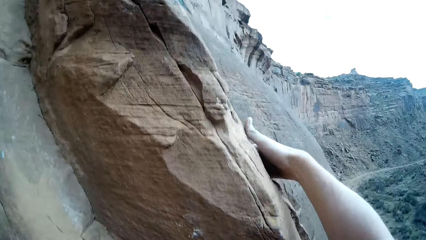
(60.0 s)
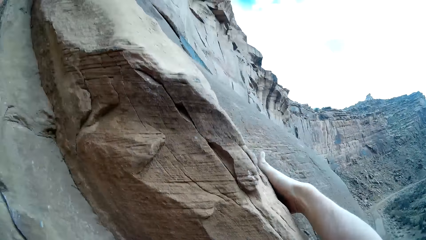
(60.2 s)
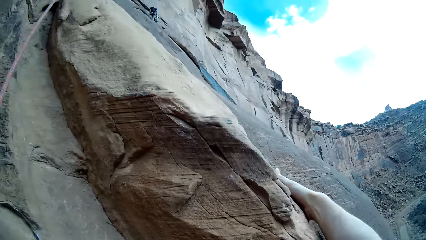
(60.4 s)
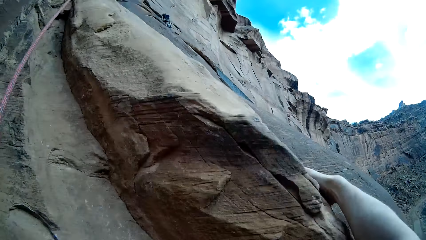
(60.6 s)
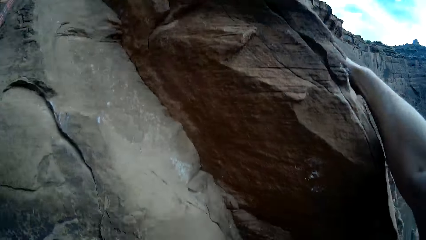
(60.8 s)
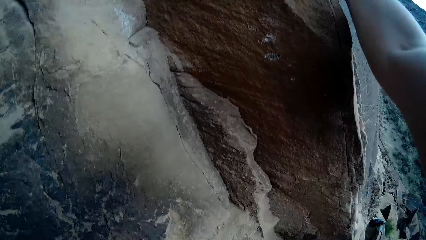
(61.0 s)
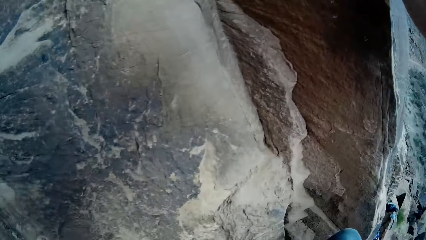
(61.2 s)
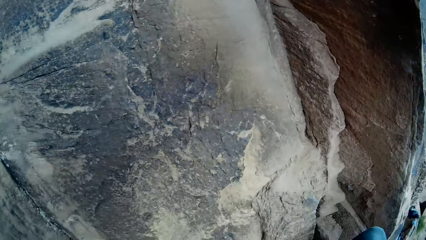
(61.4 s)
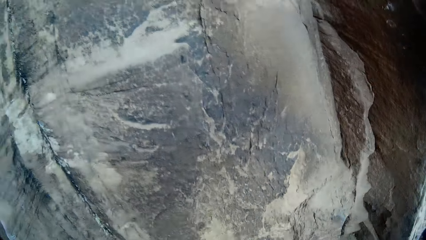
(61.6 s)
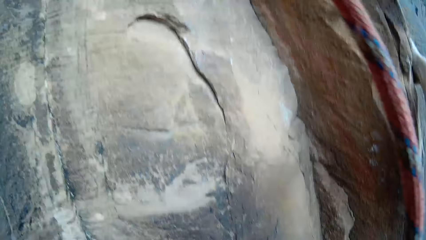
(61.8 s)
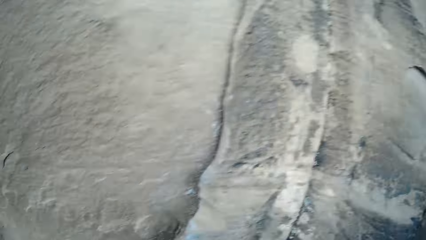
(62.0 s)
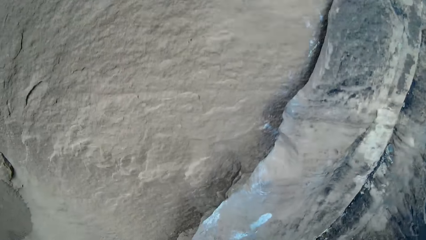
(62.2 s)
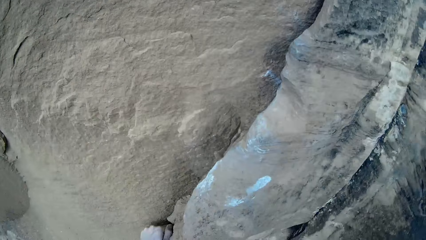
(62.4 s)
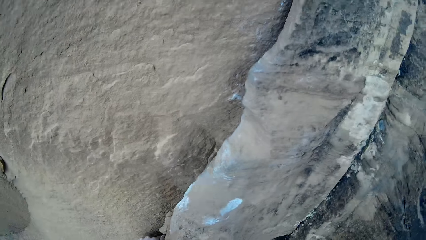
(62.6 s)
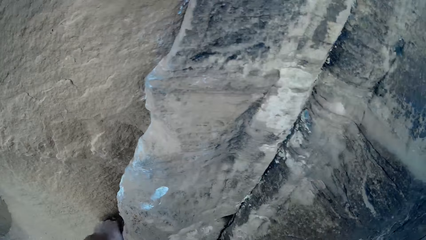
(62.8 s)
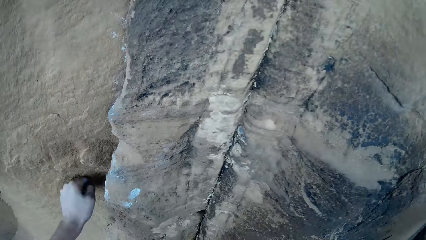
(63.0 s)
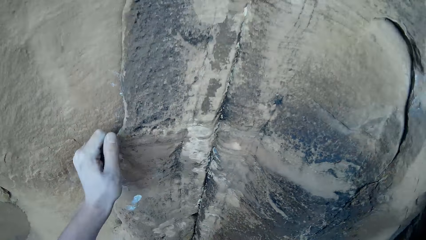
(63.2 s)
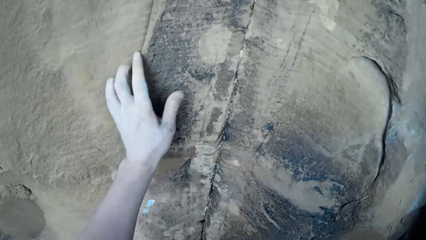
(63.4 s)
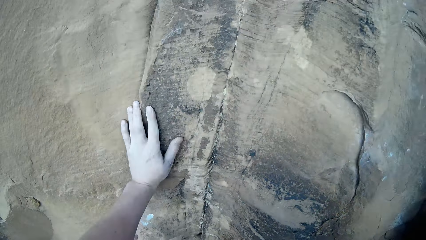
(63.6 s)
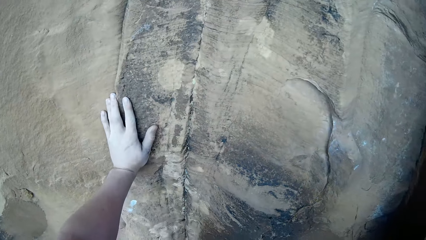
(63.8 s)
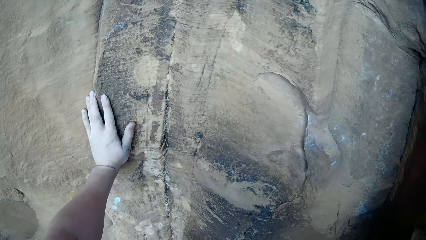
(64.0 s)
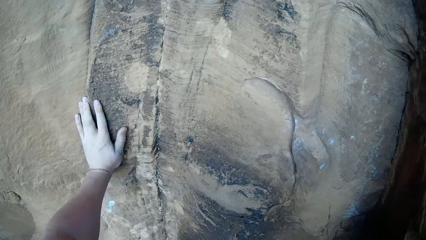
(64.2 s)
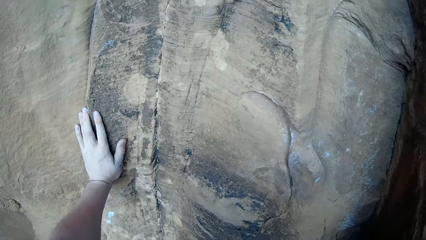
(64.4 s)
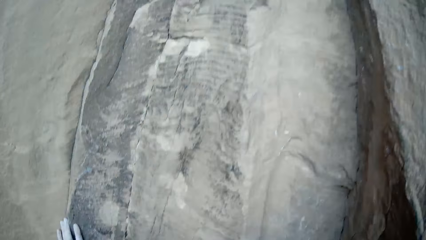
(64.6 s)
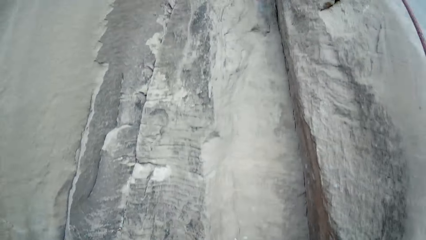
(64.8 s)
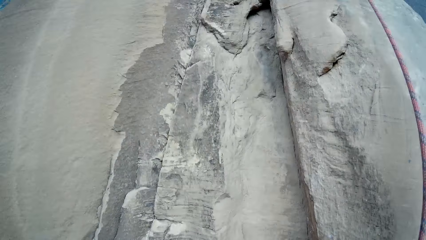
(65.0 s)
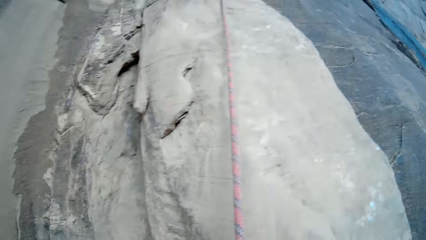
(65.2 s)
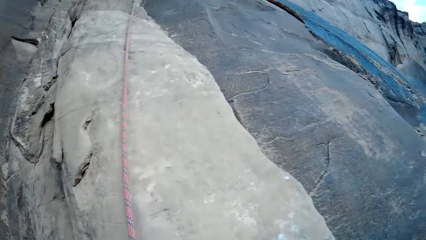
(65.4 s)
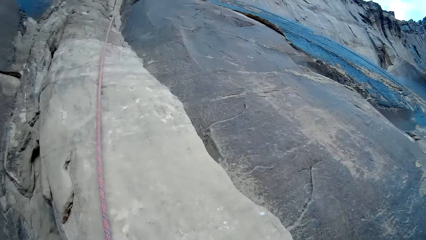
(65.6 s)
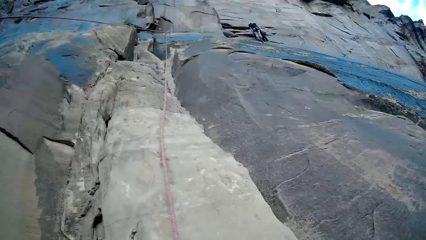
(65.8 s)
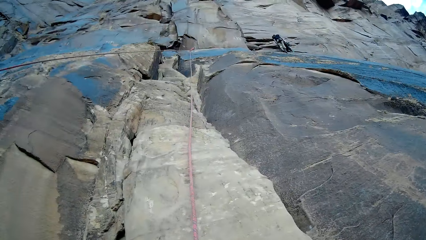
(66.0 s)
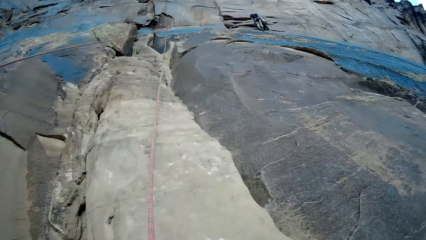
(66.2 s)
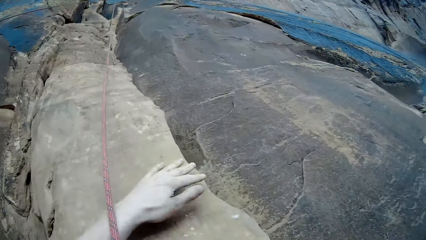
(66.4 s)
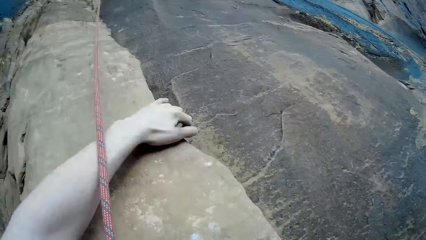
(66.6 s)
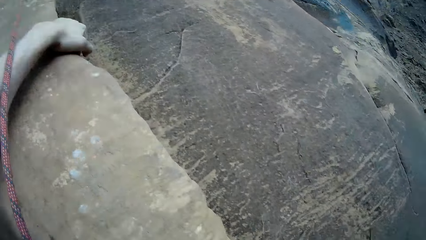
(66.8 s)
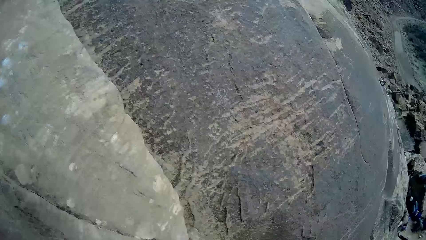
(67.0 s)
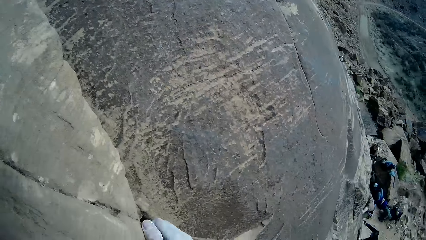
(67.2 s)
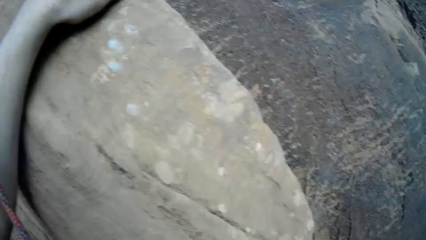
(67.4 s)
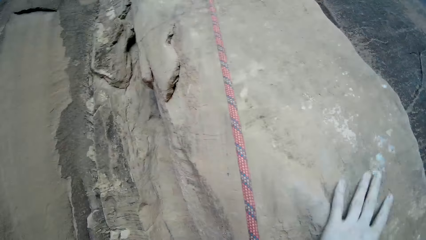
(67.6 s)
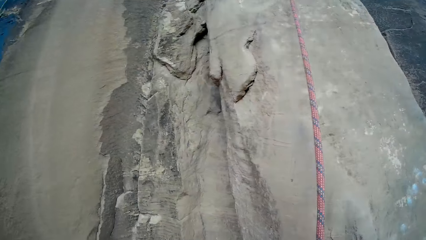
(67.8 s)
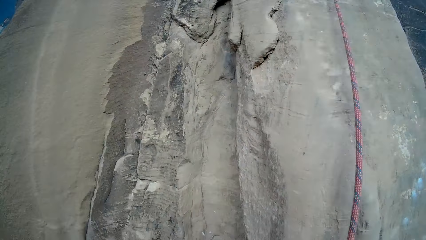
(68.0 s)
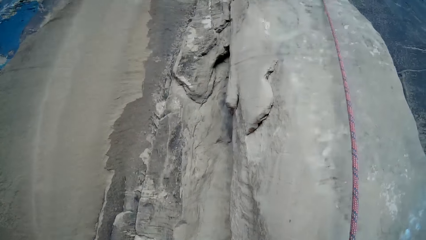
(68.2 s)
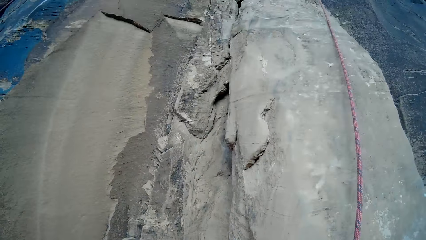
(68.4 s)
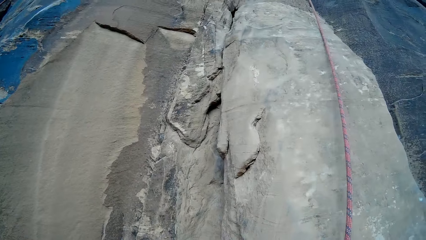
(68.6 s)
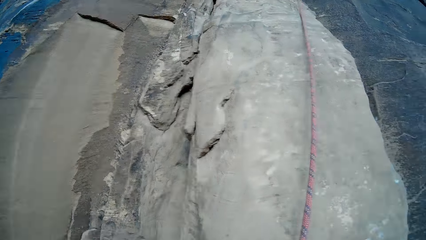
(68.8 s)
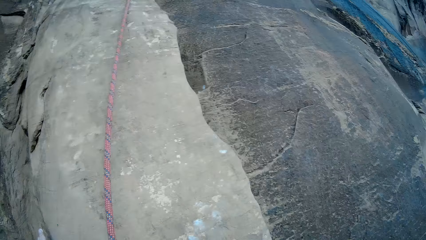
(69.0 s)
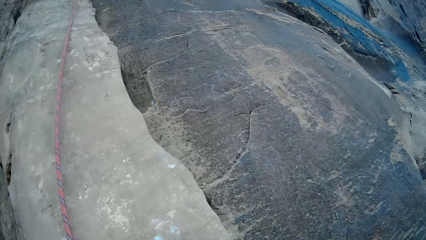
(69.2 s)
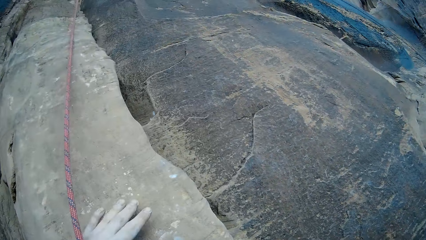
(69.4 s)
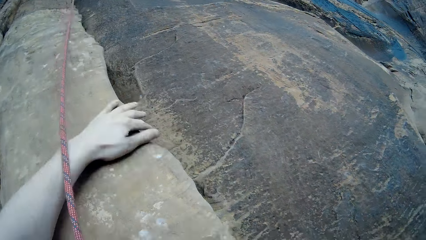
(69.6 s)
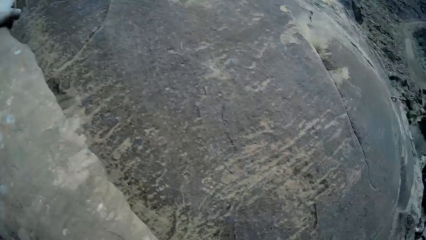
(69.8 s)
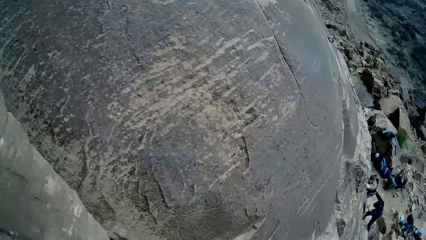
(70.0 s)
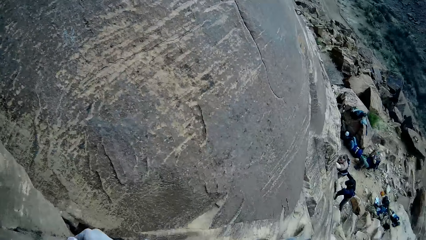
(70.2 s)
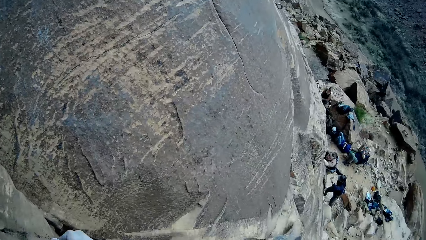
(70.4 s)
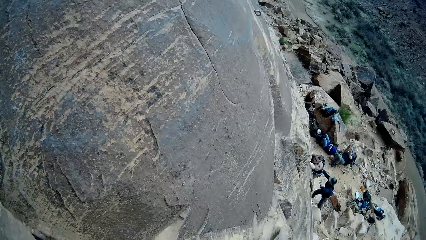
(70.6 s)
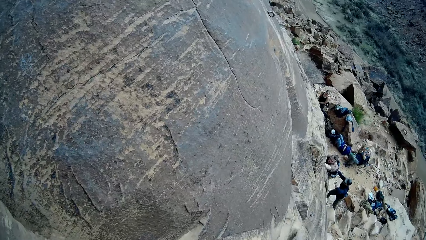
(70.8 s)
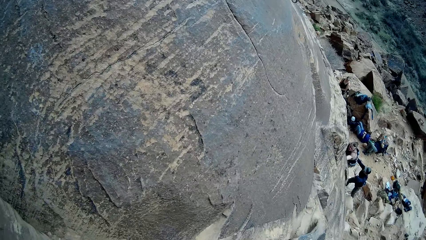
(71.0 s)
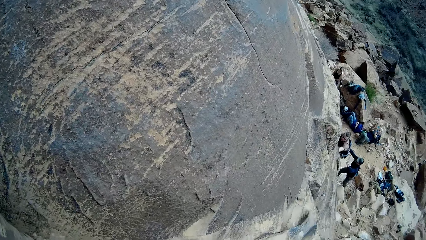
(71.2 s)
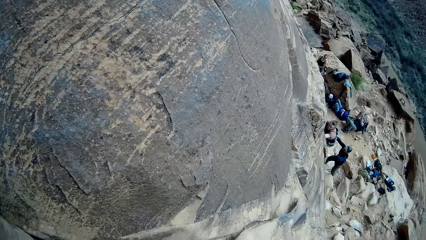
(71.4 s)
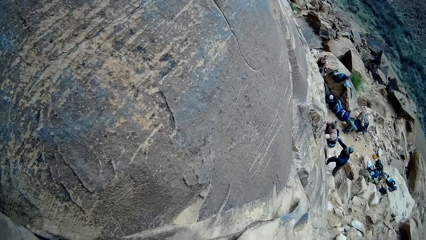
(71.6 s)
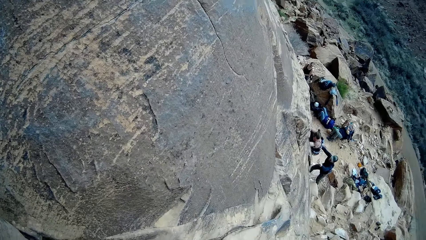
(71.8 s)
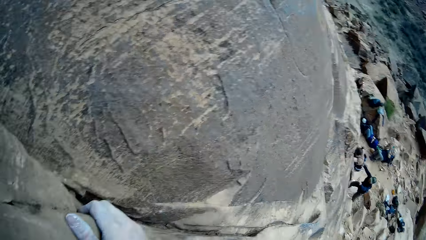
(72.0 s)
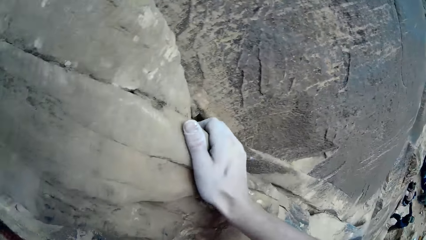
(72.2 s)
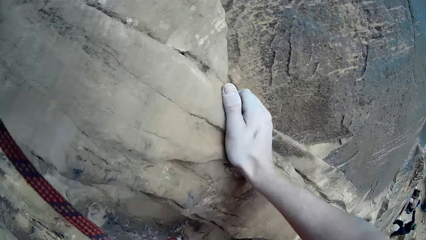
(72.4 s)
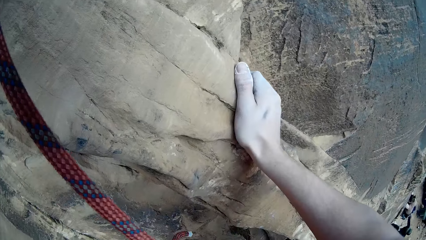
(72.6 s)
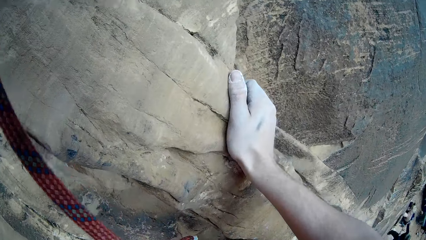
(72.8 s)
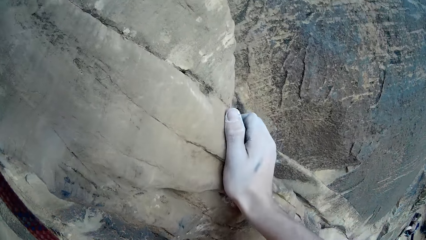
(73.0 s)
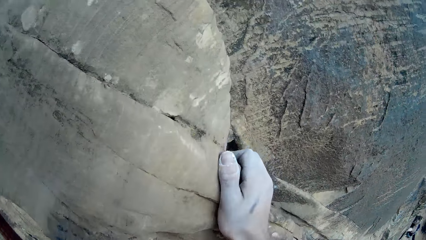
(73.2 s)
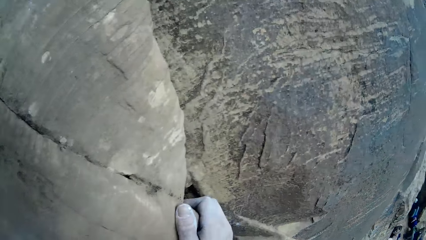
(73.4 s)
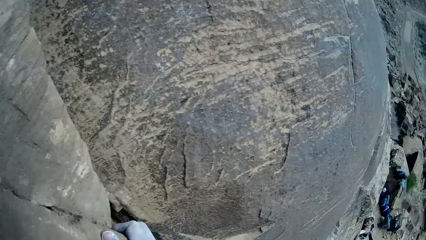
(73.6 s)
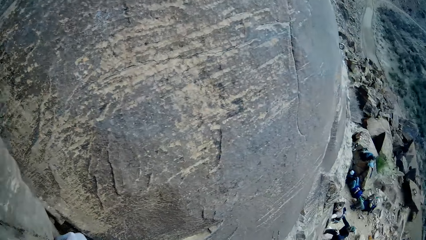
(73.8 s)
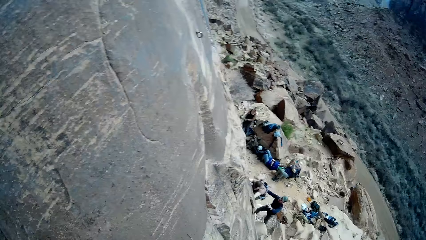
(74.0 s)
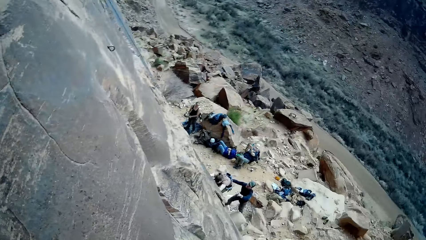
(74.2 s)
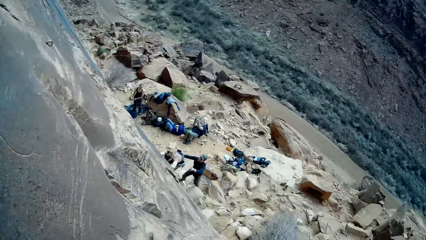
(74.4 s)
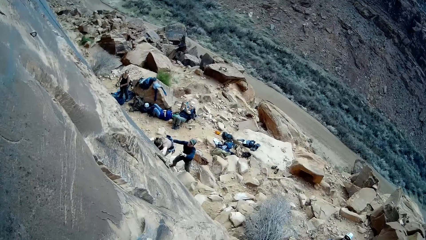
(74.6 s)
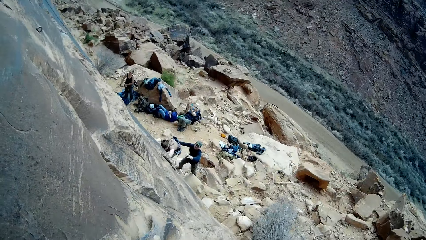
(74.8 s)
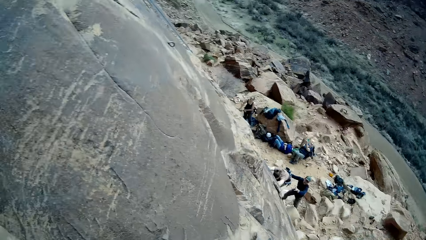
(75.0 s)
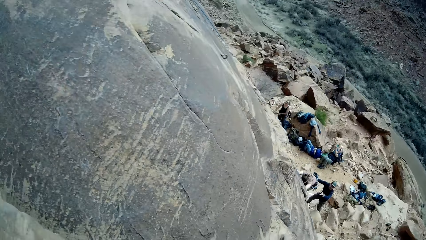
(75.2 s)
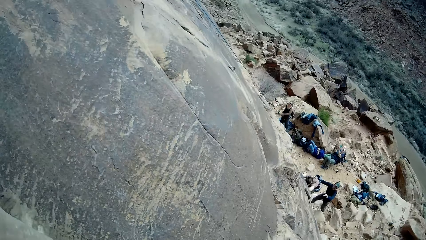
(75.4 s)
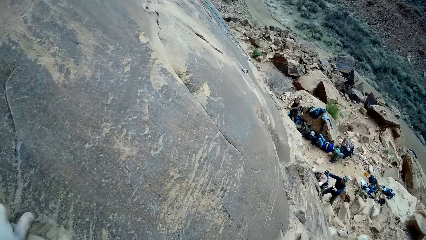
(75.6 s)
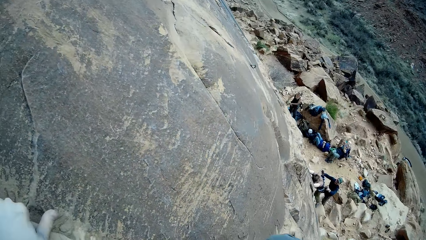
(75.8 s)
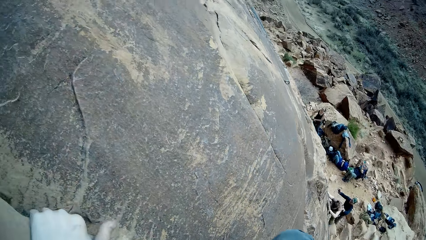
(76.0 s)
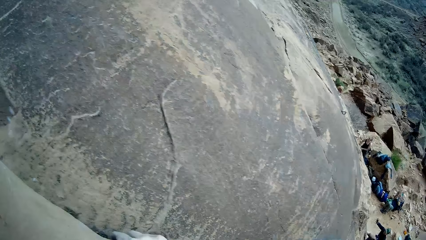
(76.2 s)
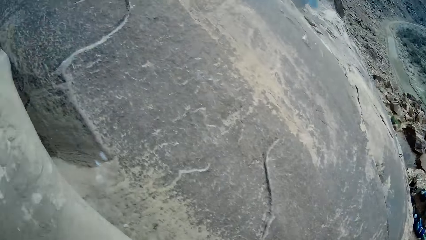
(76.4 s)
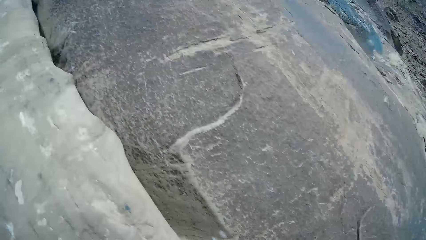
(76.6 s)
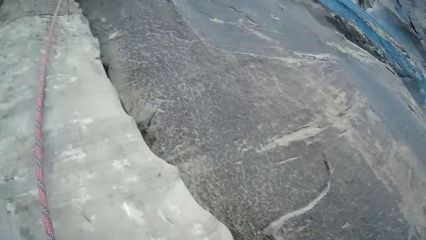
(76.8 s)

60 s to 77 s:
The camera wearer climbs the rock. A man climbs the mountain. A woman climbs the mountain. The camera wearer looks around.
